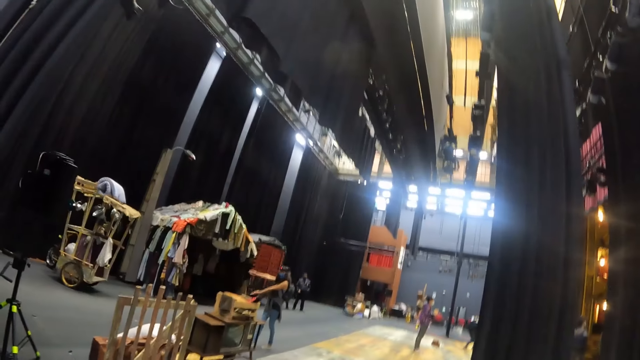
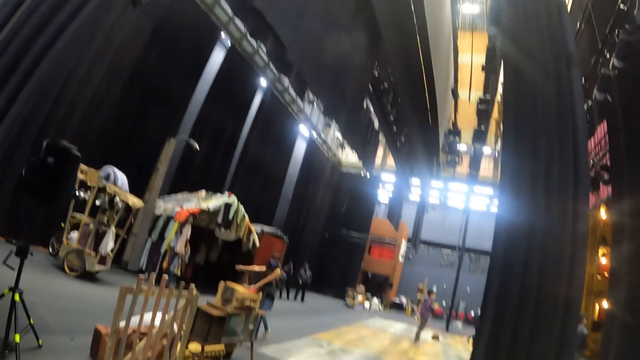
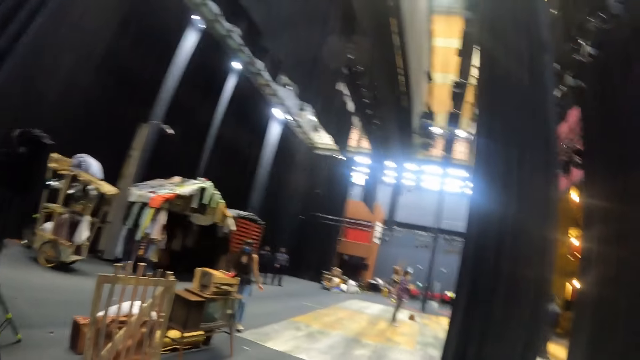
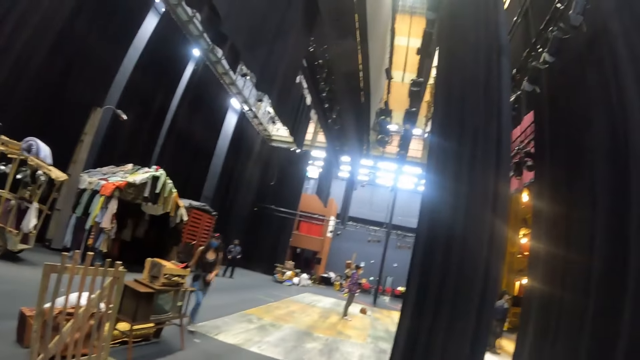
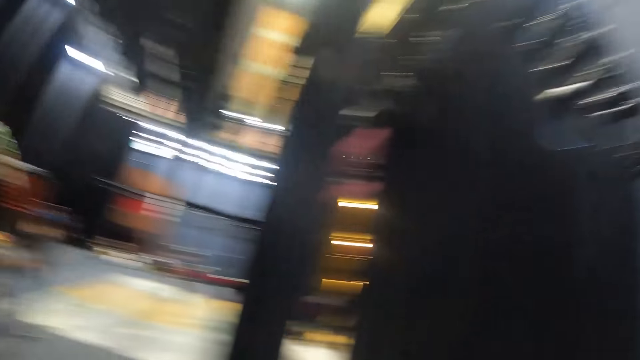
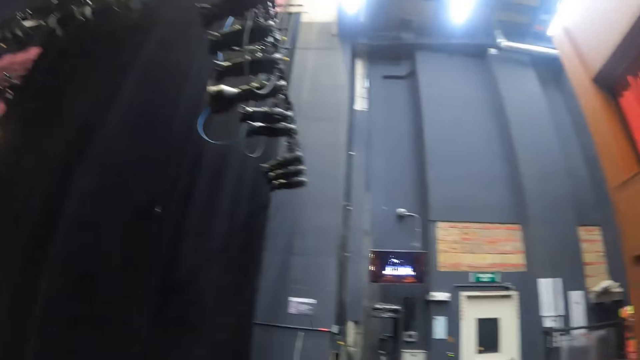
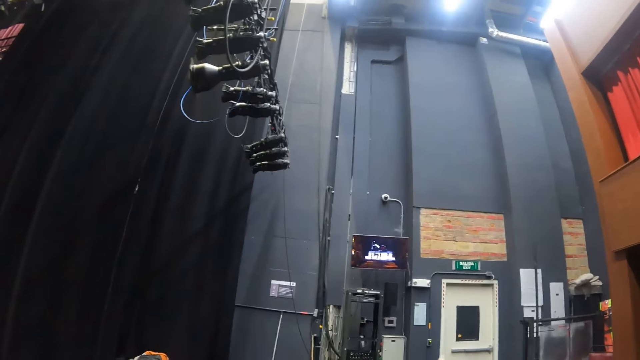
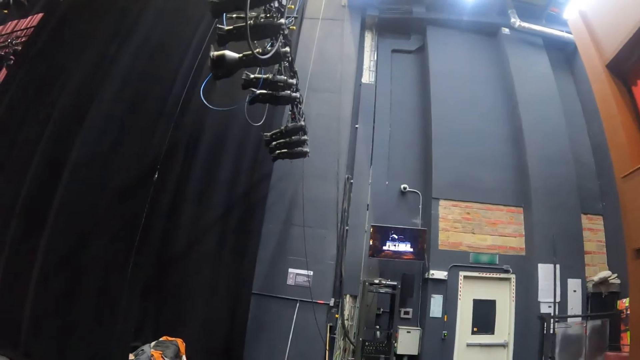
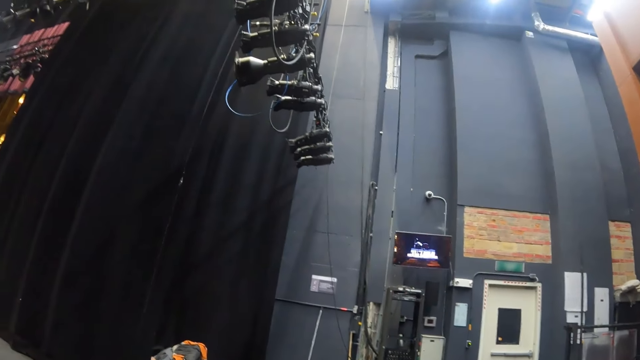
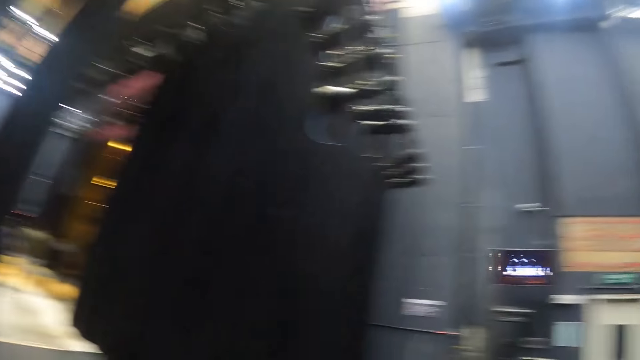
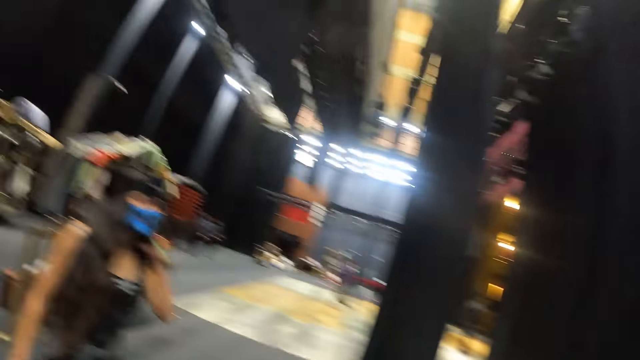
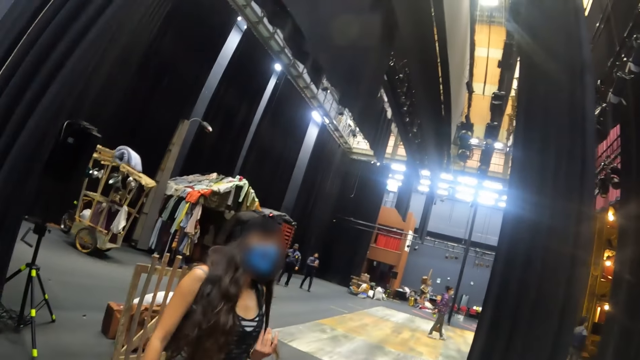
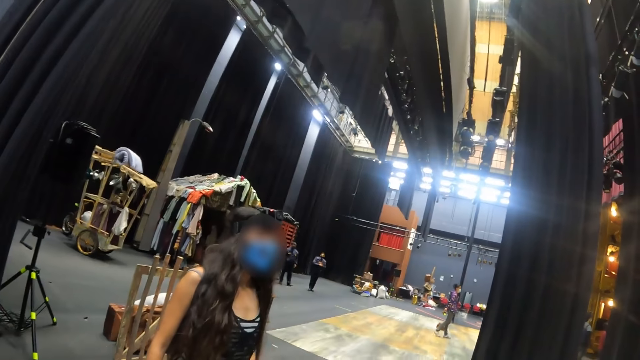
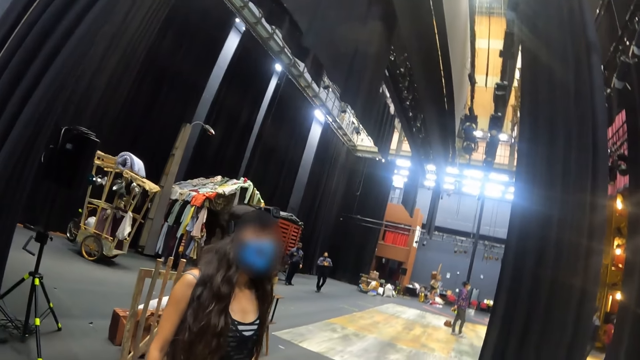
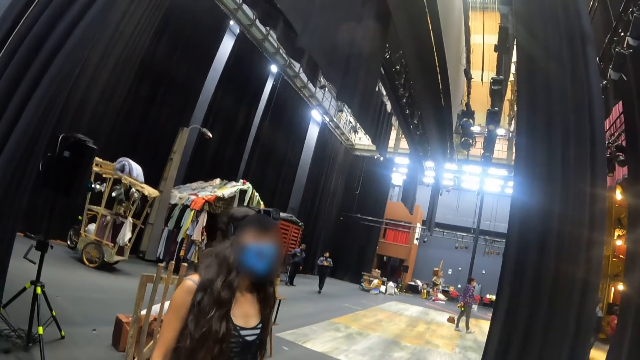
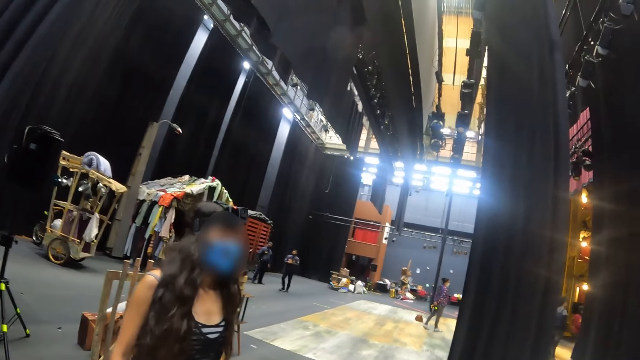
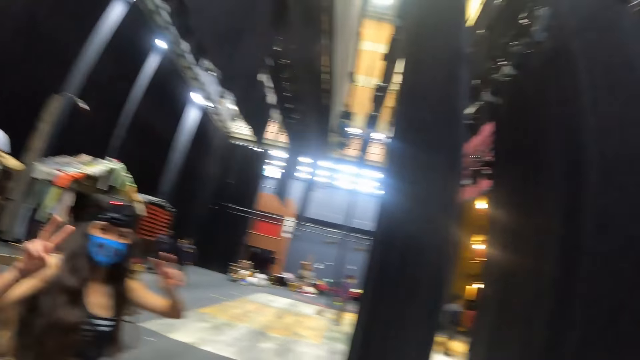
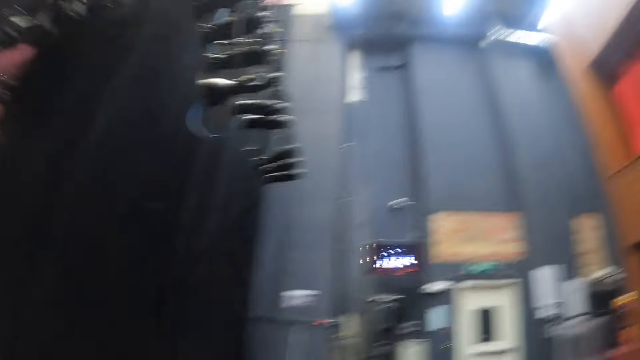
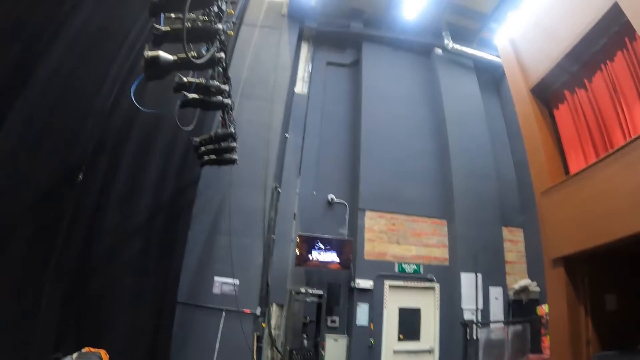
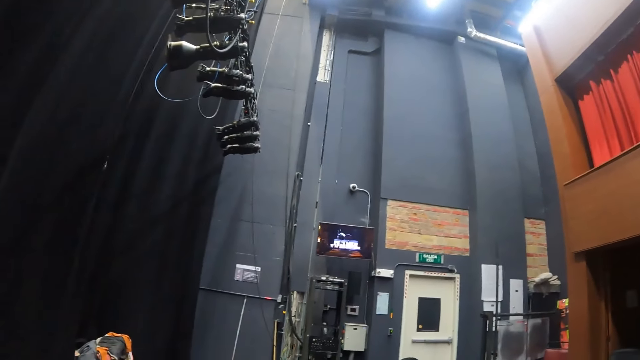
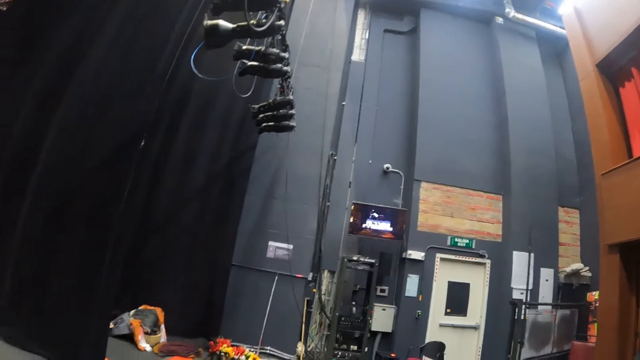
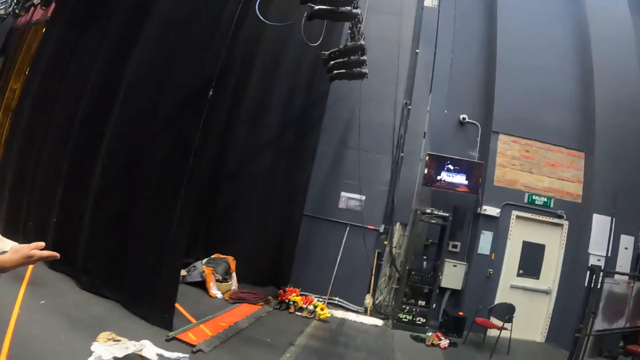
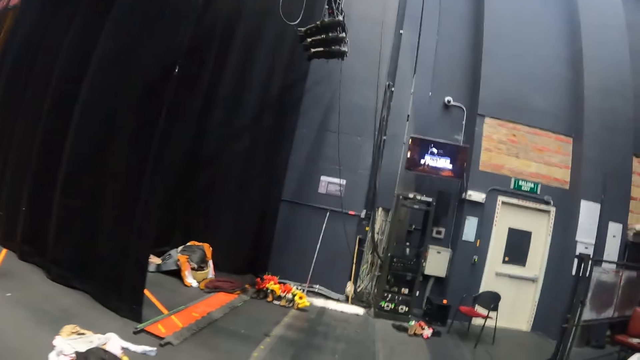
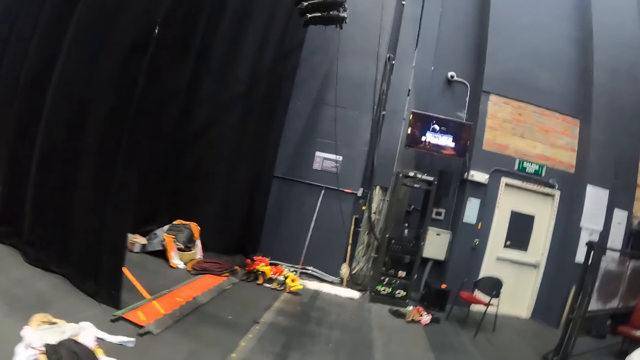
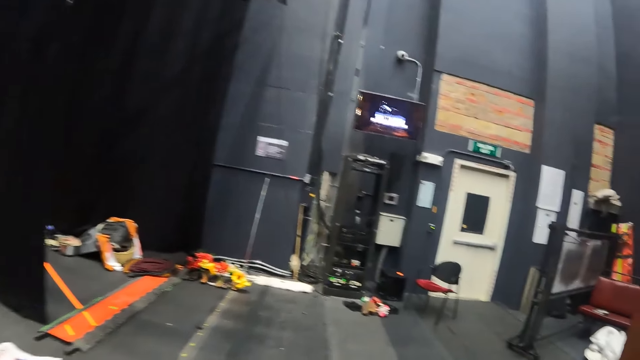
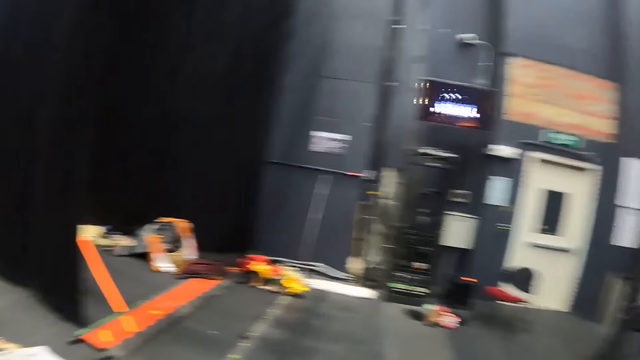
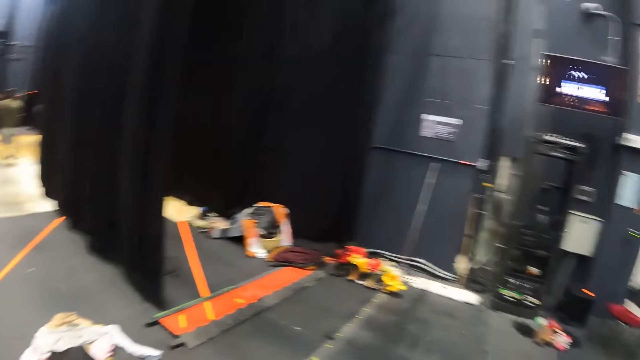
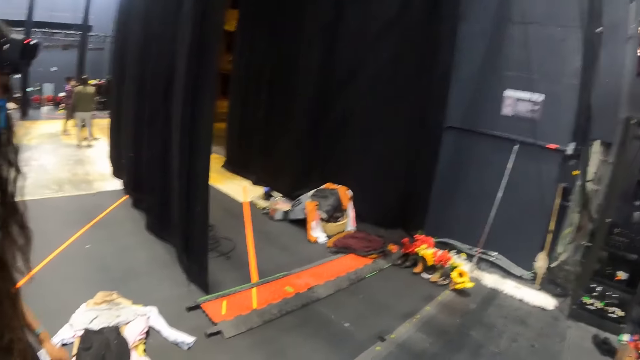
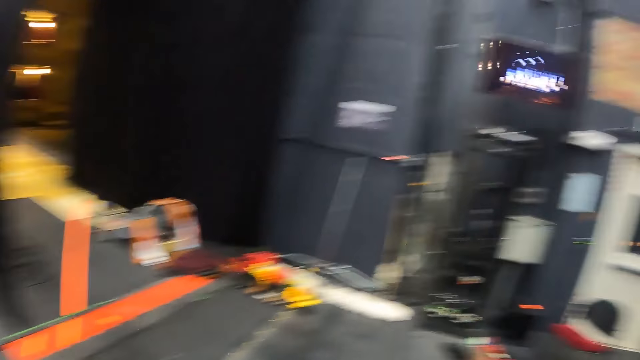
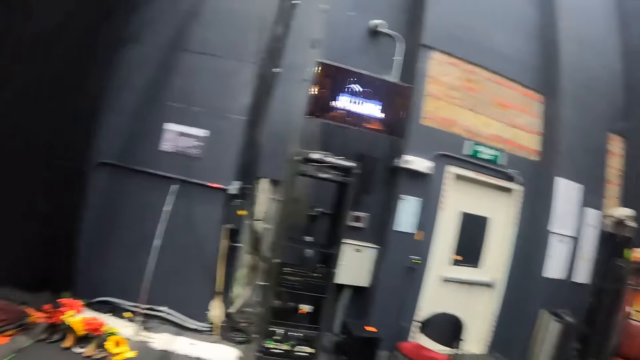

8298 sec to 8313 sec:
A lady runs towards the camera wearer in the hall. The camera wearer watches TV in the hall with the lady. They interact with the lady. They look around. They walk in the hall with the lady.

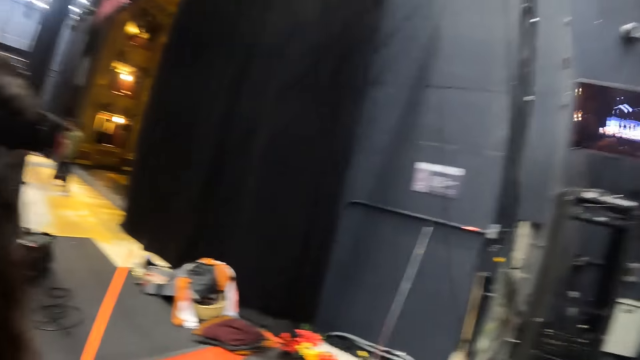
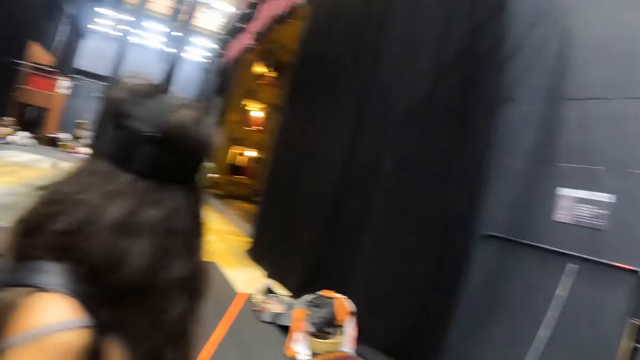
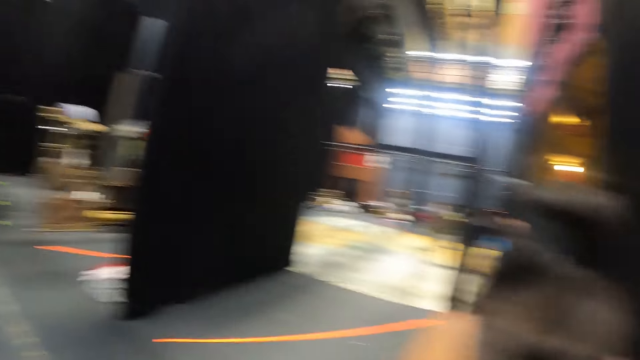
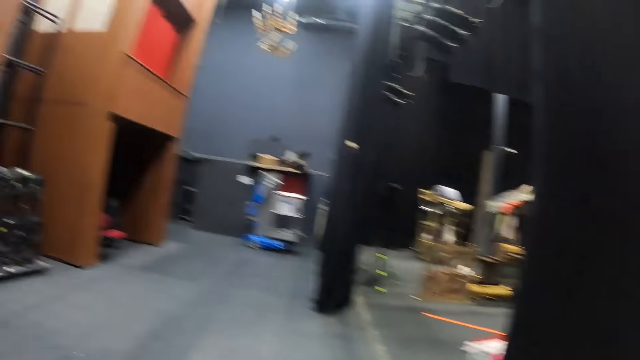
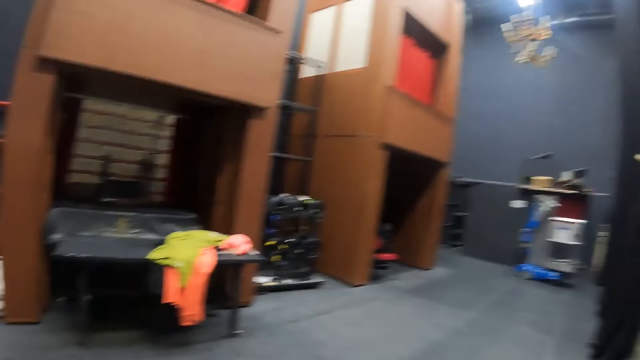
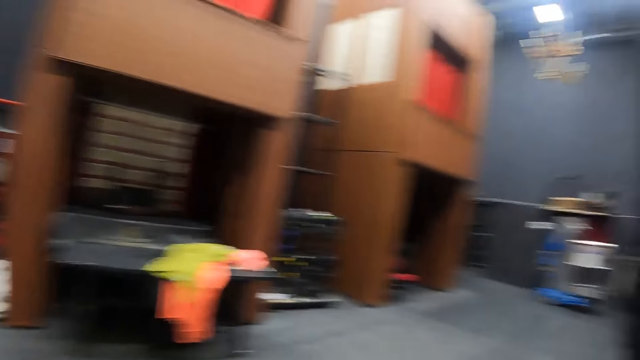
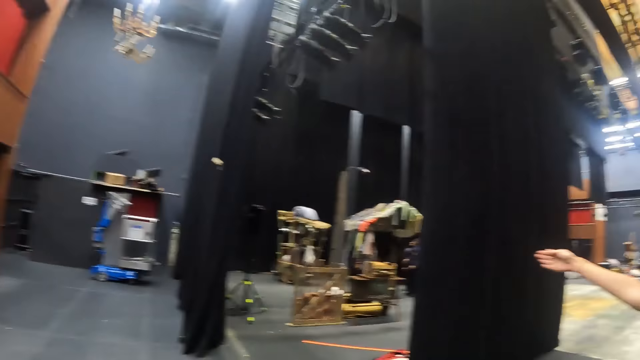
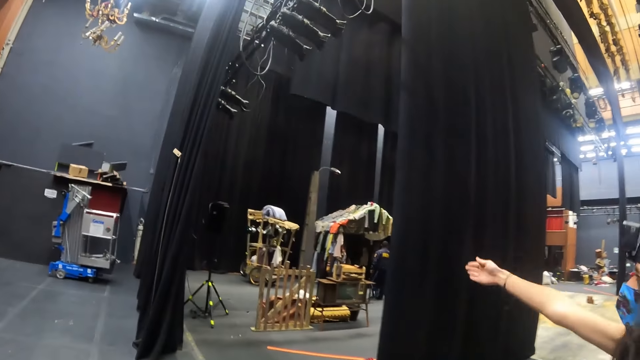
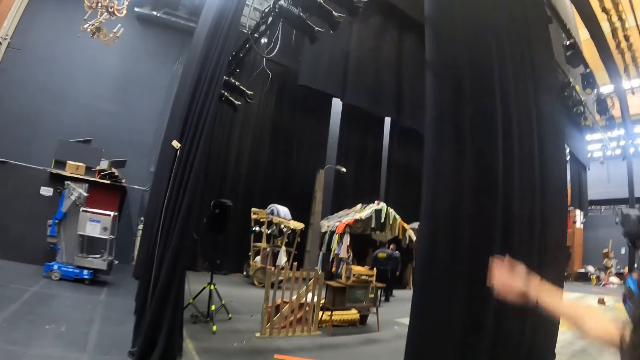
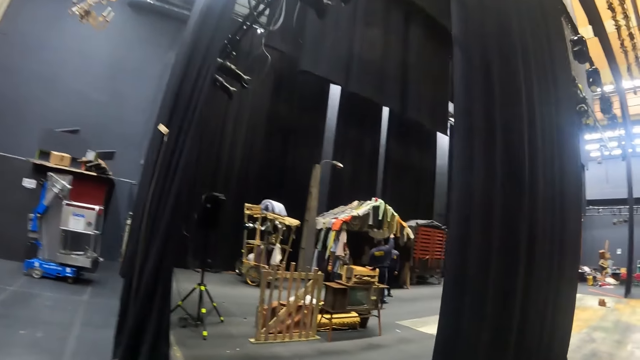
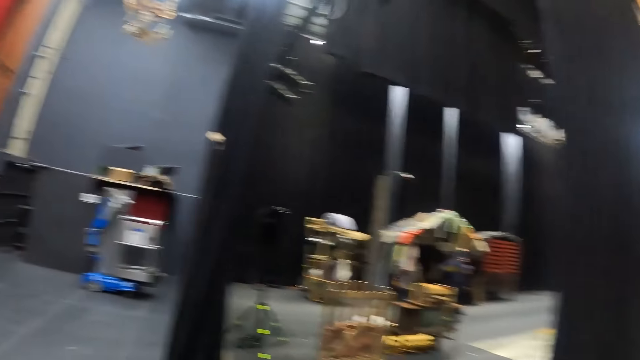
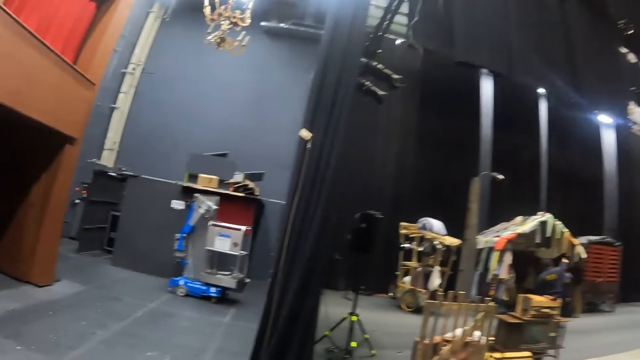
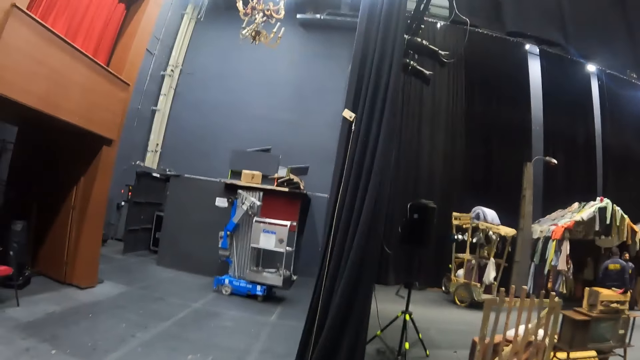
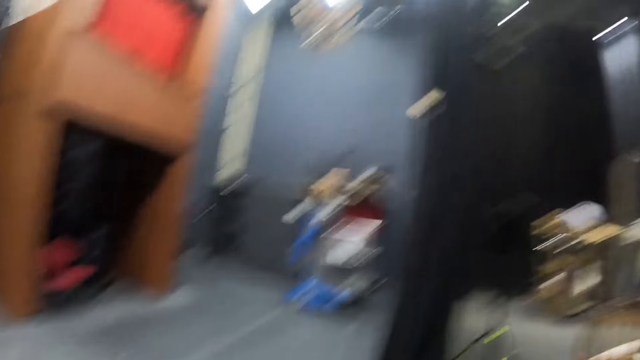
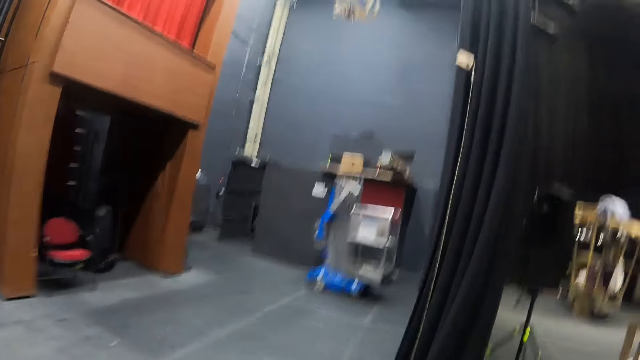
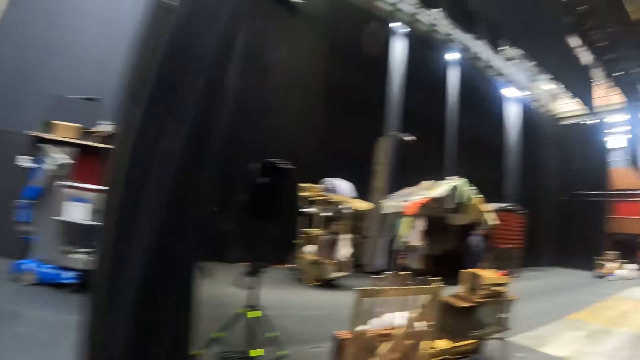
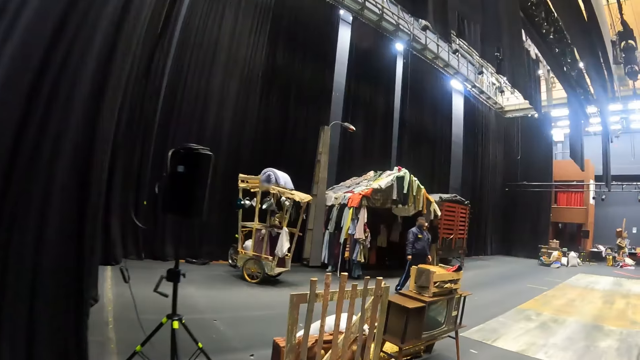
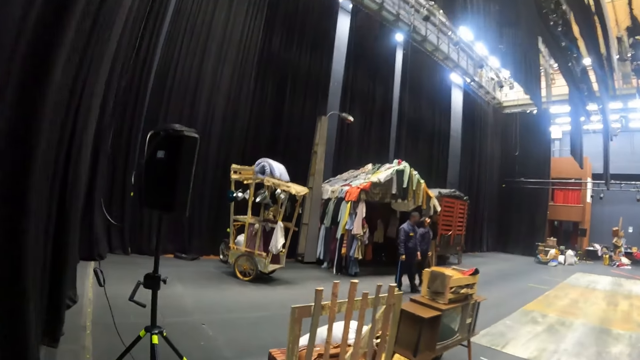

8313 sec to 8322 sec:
The camera wearer turns around. A woman raises her right hand. The camera wearer looks around. They walk around.
